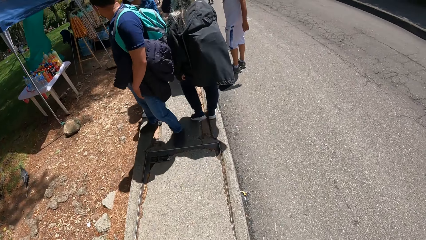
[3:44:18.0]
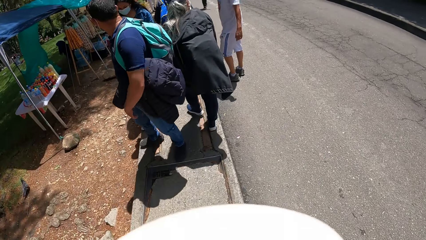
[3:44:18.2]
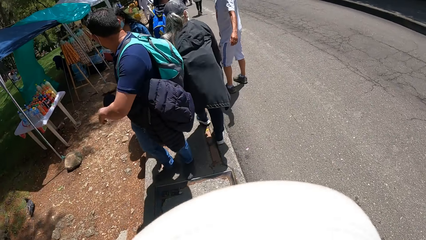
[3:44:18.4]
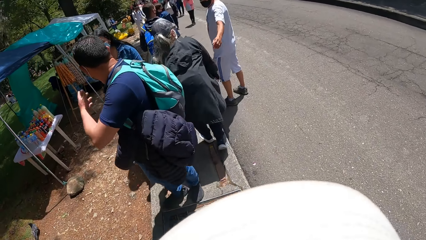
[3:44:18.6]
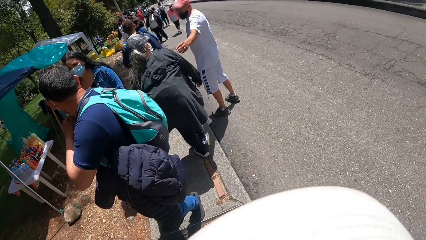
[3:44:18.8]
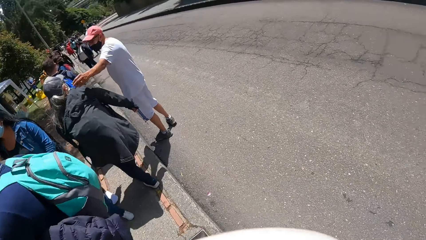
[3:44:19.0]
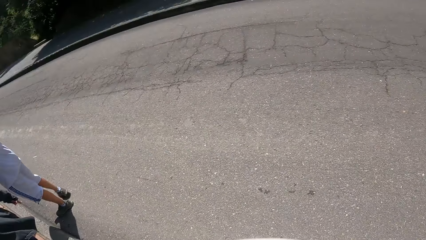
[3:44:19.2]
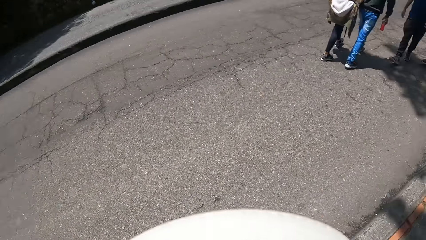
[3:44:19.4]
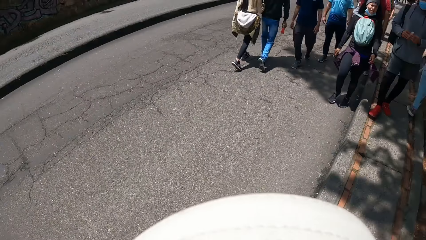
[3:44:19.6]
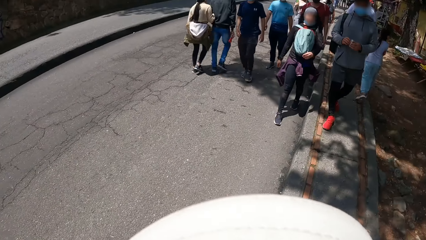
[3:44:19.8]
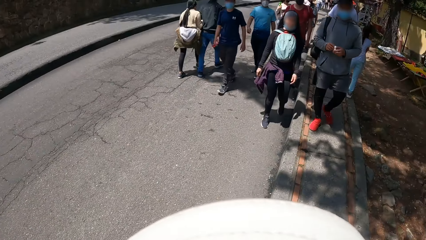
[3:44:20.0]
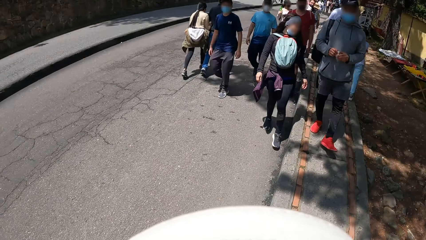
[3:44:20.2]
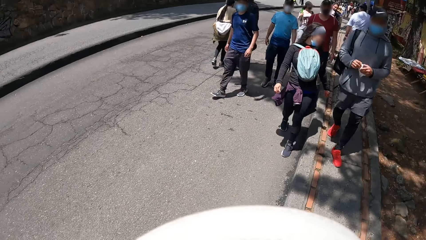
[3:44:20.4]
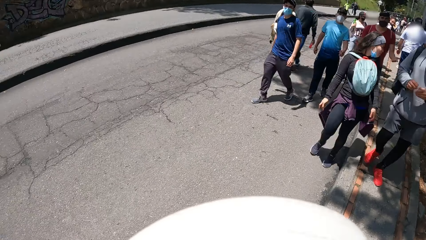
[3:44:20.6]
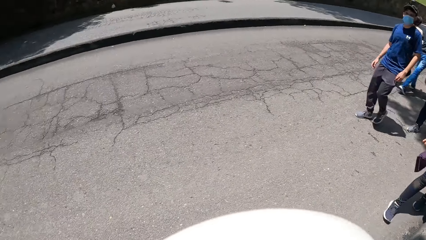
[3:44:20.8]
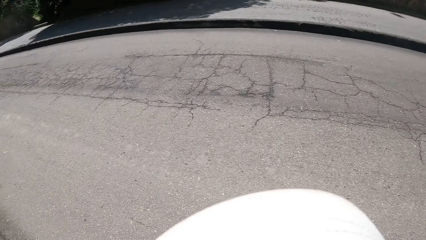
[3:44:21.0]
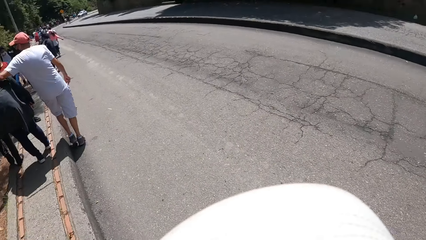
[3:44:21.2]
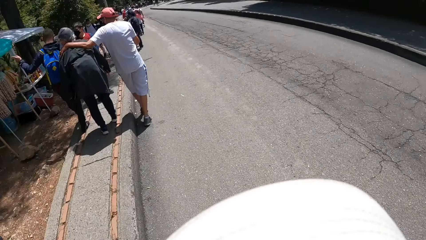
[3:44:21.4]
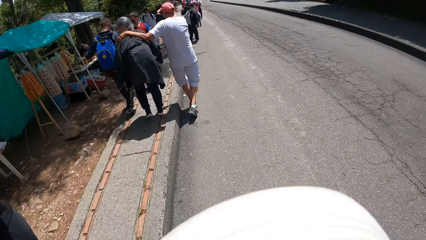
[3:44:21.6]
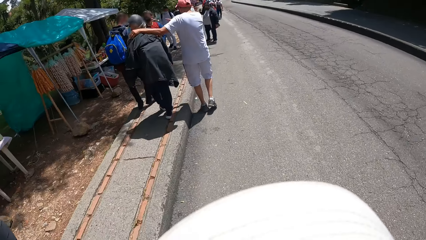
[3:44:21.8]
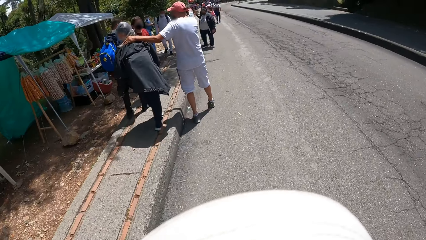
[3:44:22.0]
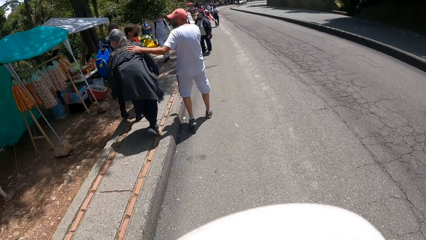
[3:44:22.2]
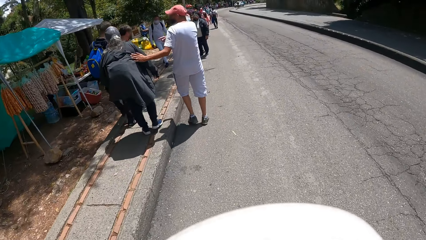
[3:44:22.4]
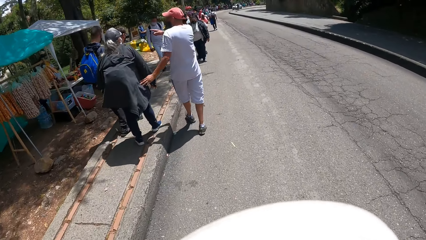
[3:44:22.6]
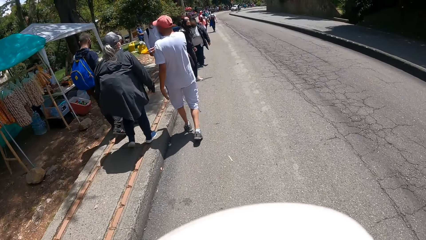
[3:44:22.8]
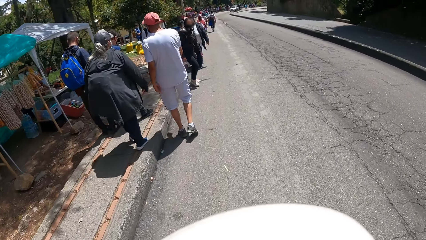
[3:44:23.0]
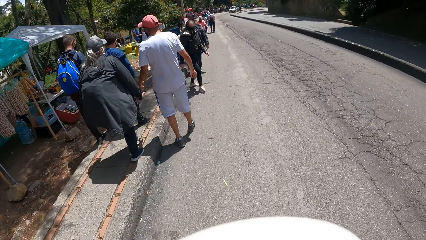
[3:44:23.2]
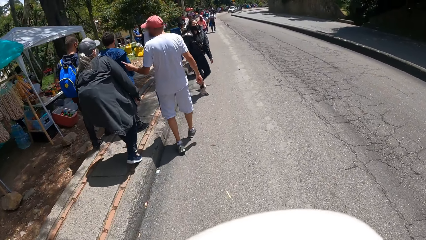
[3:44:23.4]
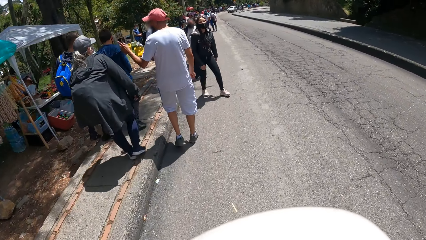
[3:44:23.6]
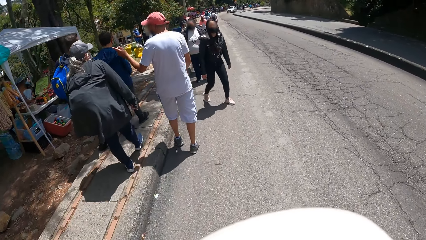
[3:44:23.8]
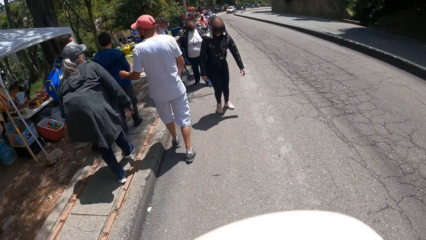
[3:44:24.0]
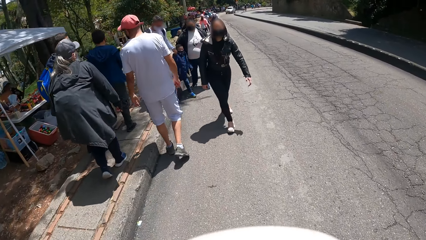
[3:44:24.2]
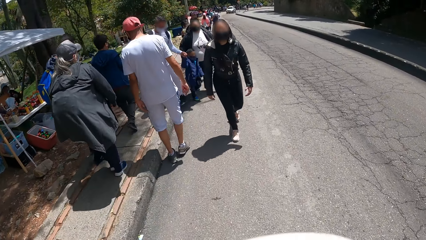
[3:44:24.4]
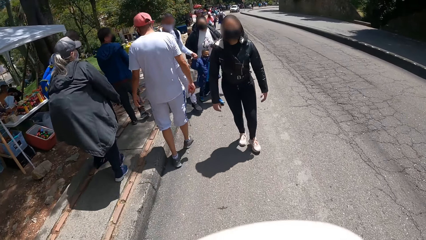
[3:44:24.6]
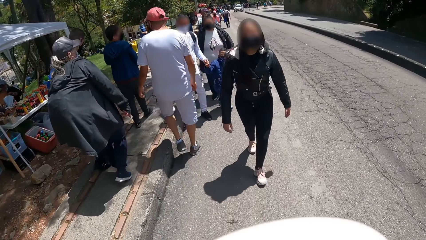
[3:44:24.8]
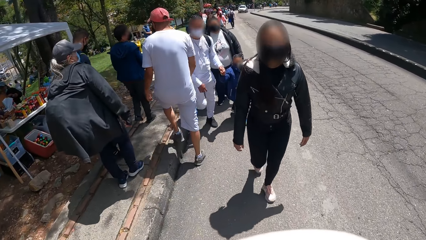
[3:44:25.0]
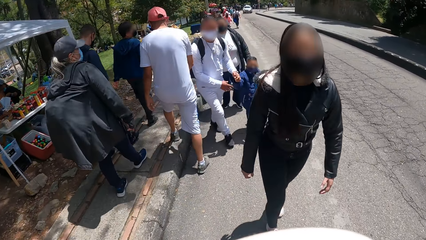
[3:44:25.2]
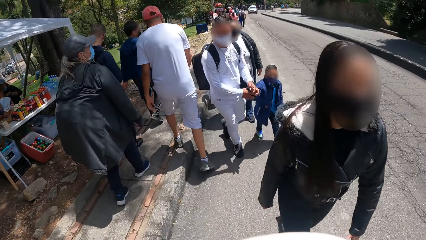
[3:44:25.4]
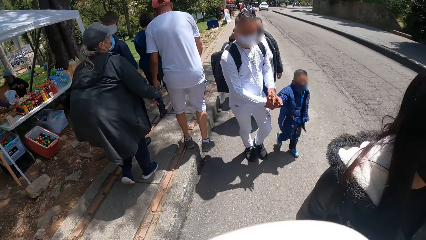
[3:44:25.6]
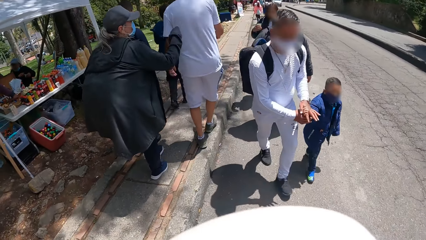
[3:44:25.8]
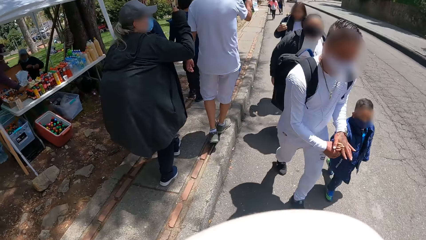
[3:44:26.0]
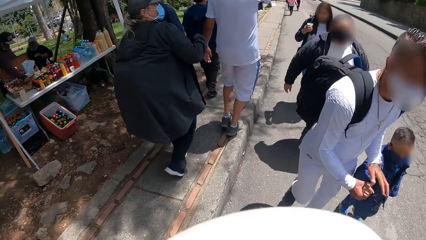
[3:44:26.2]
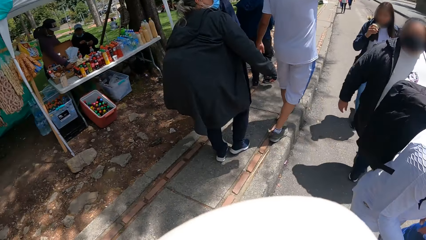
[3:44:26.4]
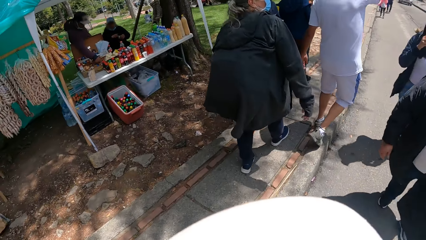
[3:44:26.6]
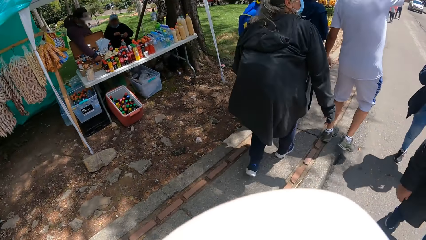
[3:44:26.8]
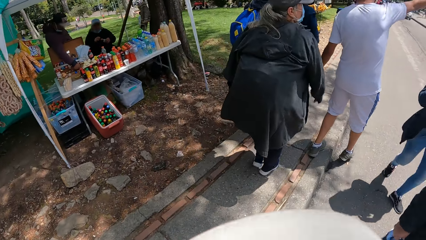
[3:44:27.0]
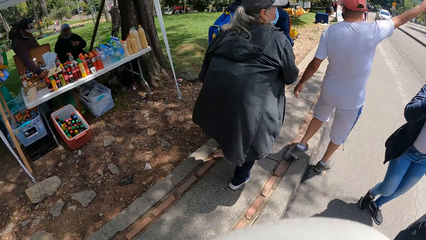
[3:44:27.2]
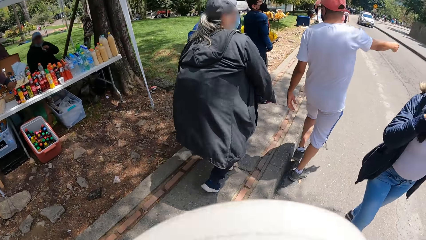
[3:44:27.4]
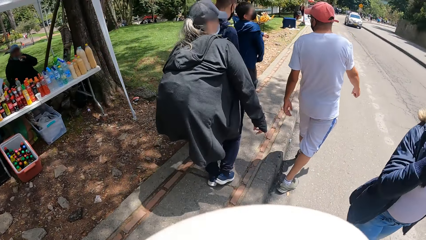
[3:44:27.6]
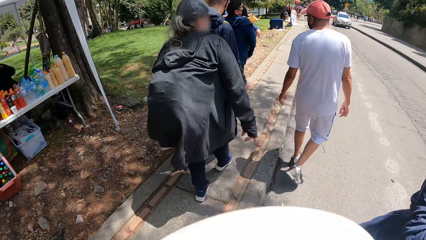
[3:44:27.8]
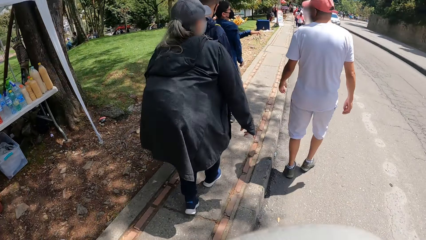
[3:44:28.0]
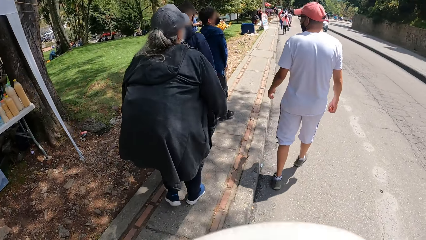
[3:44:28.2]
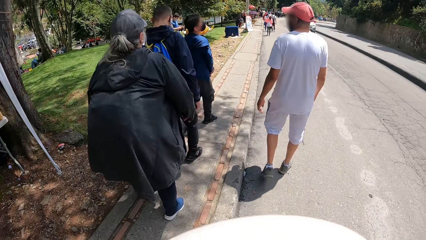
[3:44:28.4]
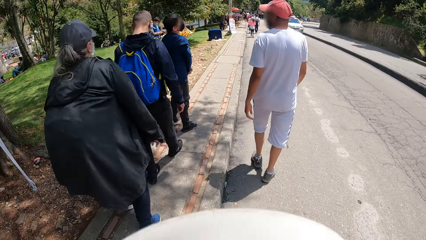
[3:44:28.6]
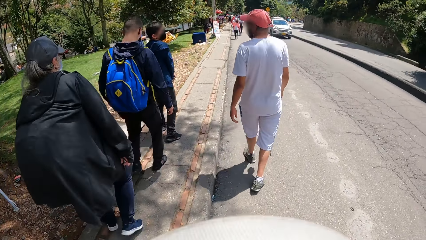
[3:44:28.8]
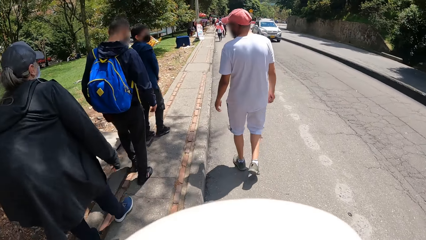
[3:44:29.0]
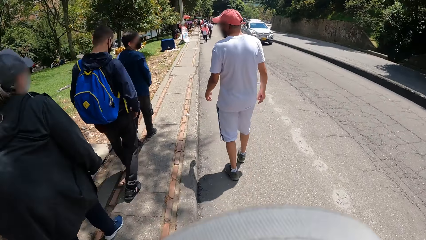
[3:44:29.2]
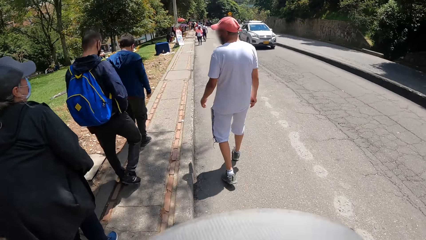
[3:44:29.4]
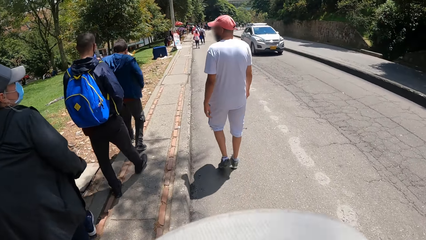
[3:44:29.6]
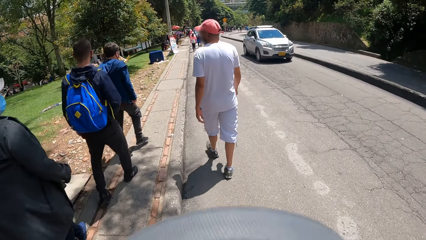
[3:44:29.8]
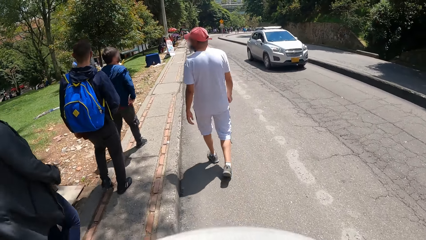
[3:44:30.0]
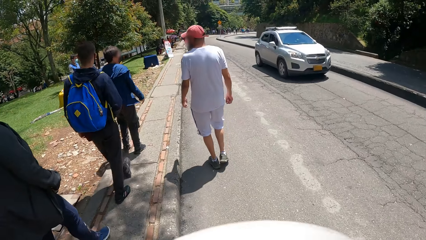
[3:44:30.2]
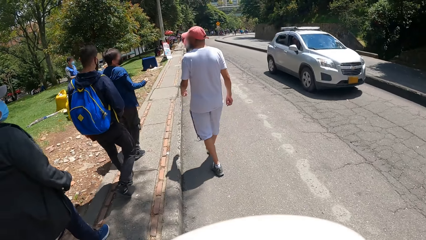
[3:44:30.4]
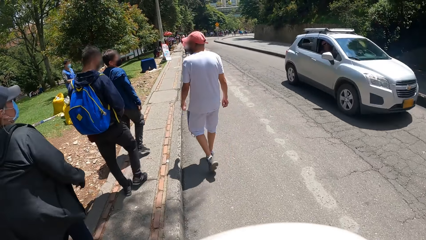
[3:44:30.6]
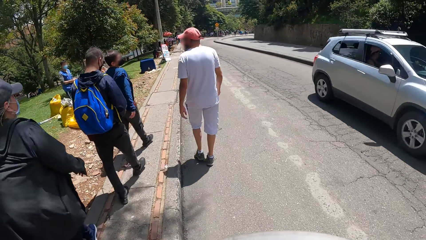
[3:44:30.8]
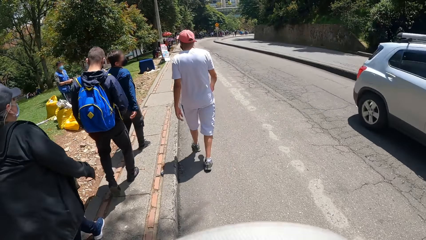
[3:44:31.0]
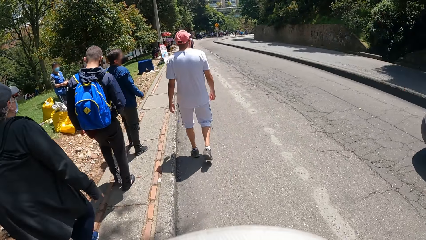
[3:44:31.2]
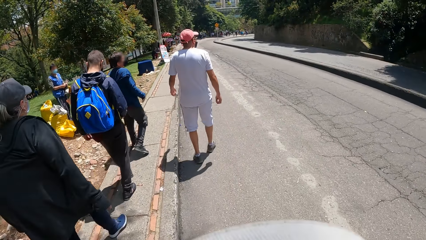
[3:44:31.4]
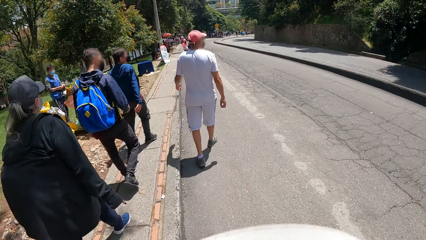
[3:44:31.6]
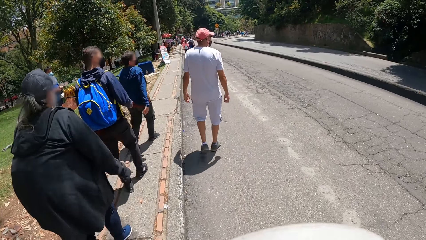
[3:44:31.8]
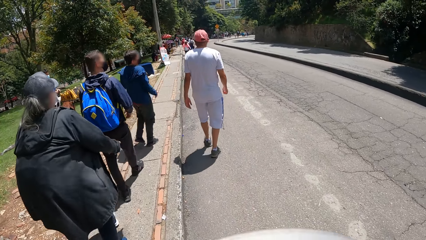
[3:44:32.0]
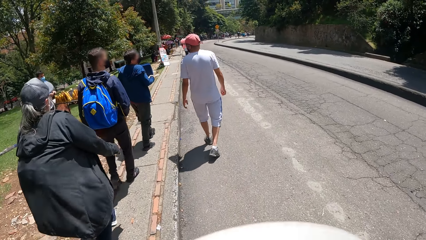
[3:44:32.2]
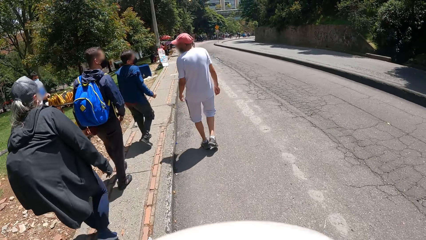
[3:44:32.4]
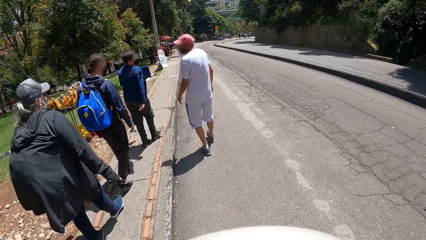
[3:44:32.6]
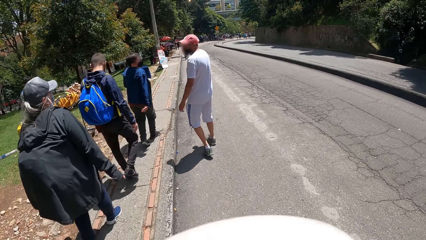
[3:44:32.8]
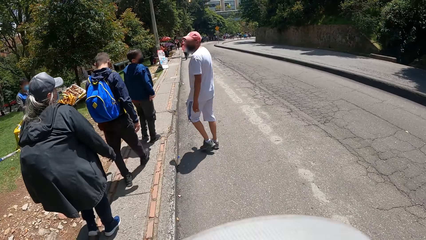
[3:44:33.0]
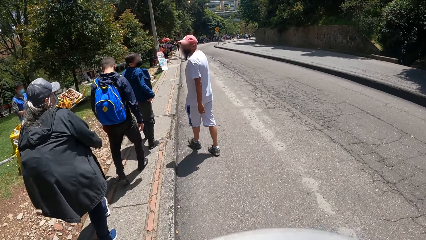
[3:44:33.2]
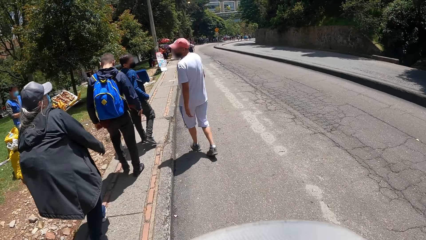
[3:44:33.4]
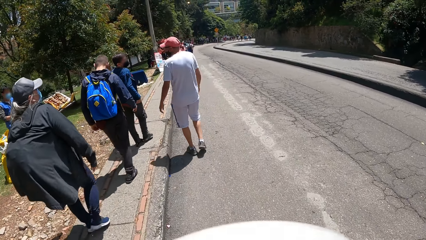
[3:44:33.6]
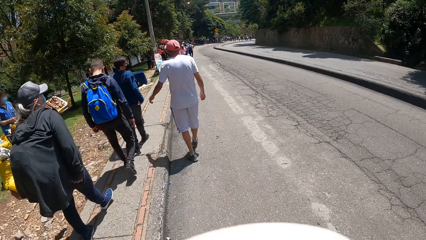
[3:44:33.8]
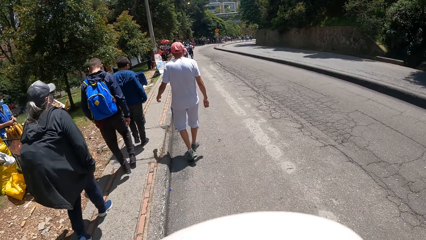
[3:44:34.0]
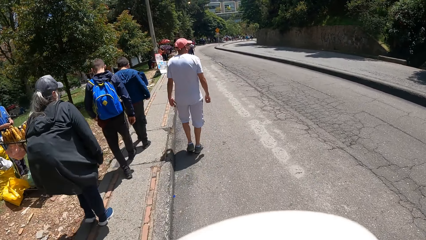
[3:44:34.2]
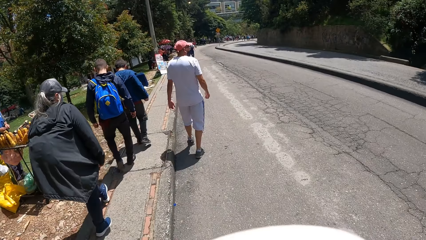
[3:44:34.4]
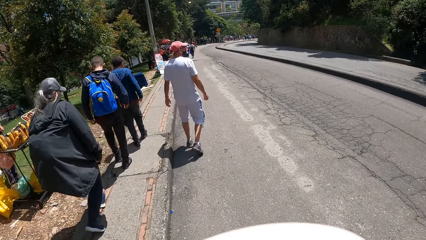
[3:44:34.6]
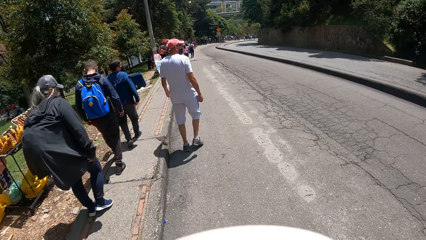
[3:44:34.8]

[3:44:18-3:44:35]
The camera wearer looks at a man and another man on the road.
